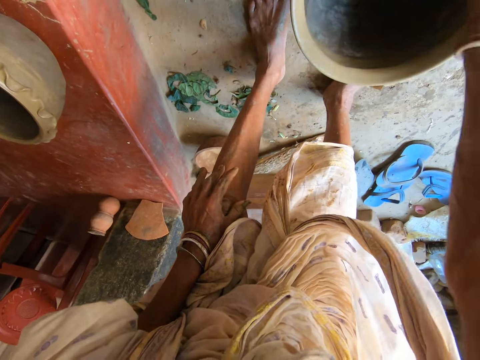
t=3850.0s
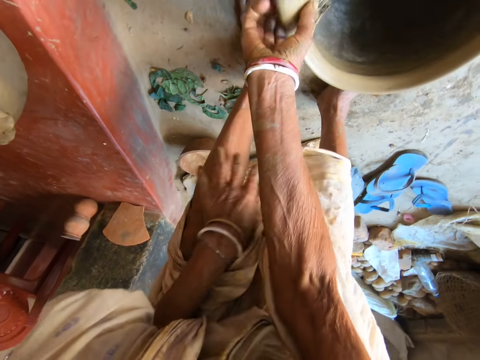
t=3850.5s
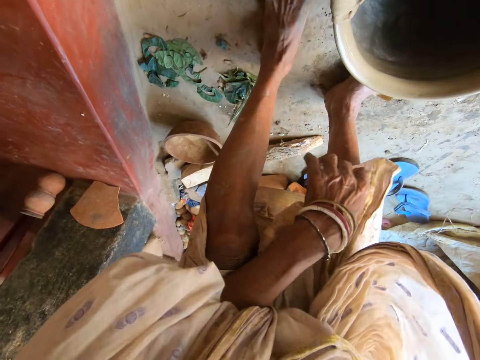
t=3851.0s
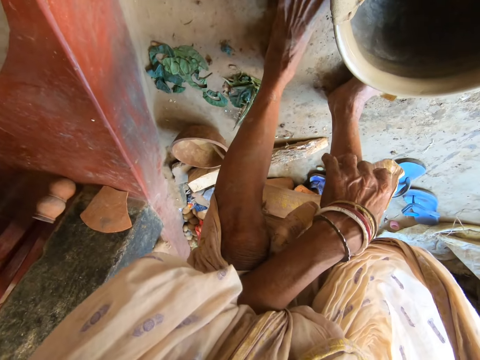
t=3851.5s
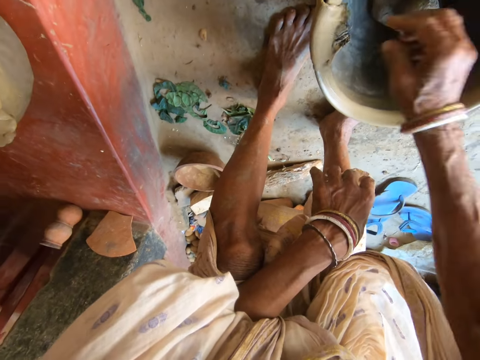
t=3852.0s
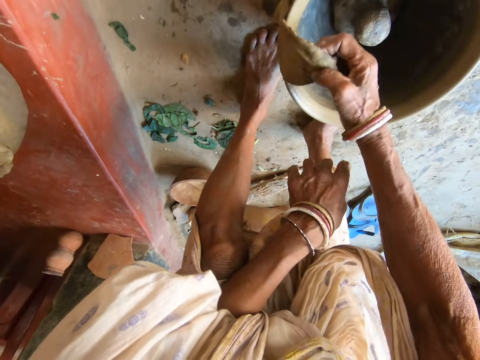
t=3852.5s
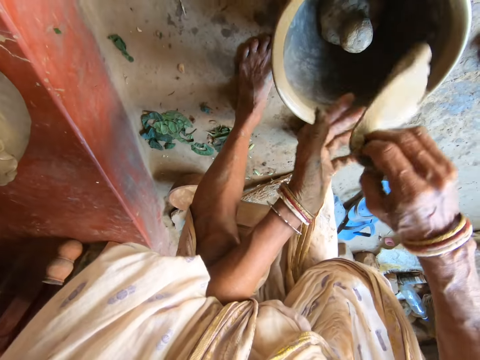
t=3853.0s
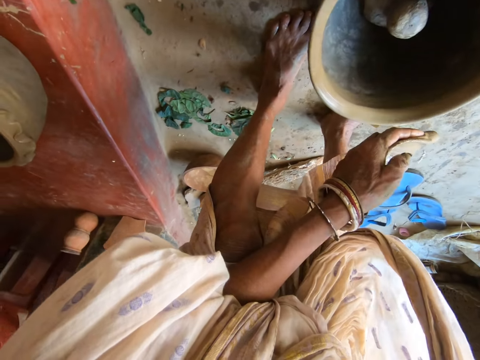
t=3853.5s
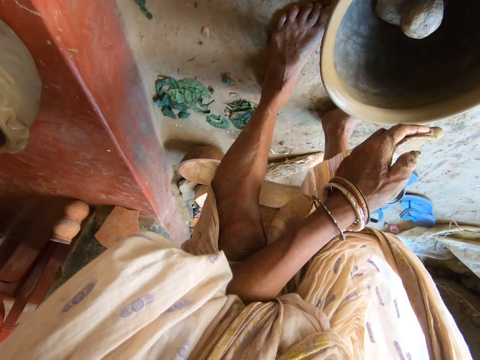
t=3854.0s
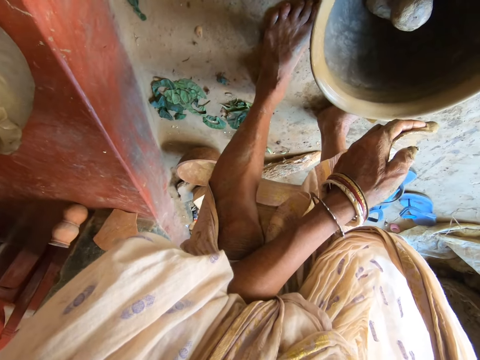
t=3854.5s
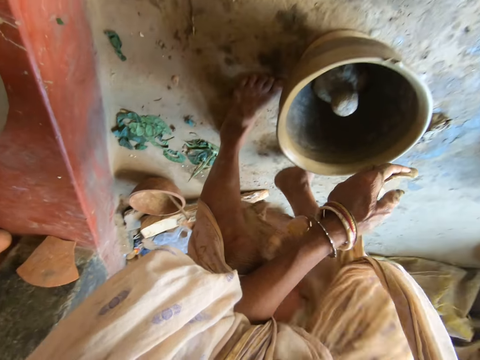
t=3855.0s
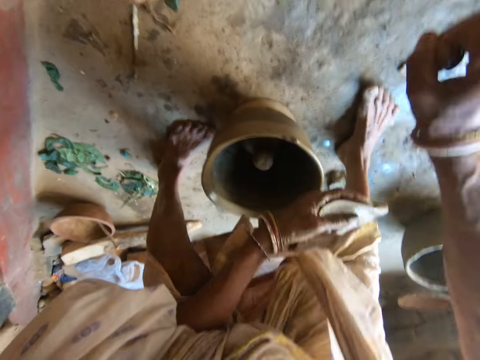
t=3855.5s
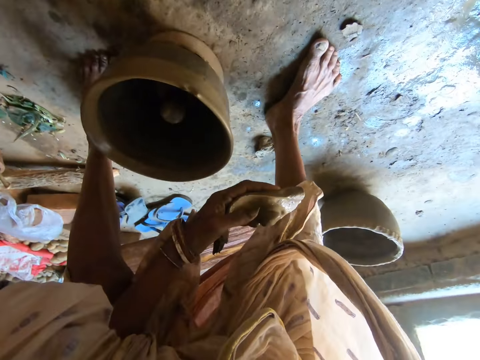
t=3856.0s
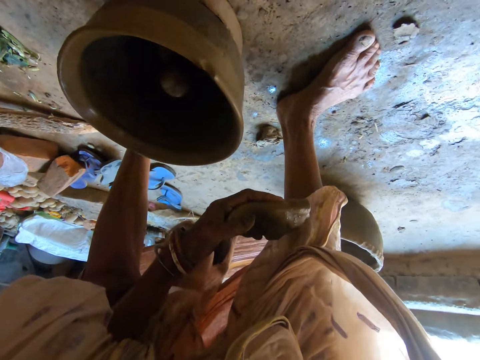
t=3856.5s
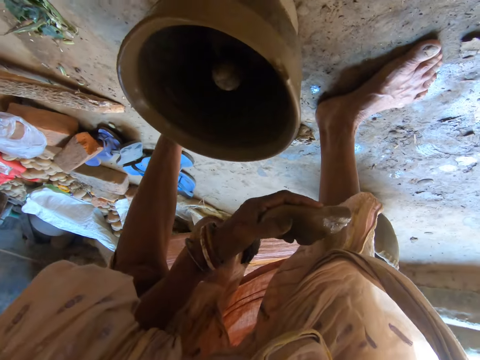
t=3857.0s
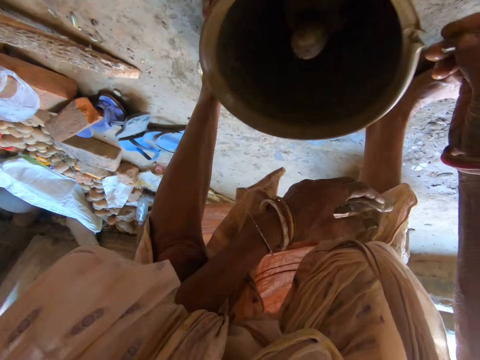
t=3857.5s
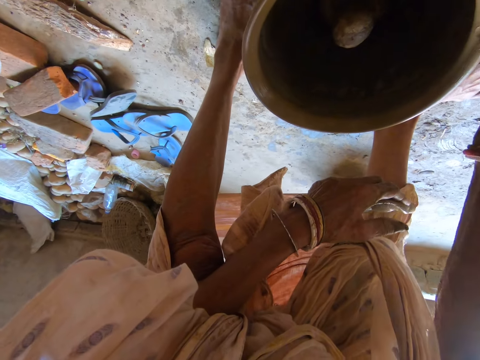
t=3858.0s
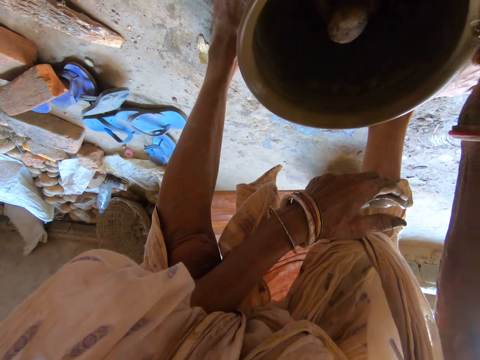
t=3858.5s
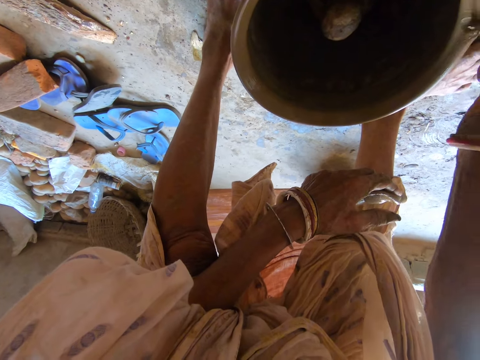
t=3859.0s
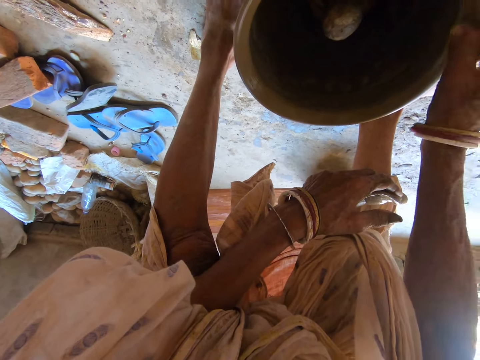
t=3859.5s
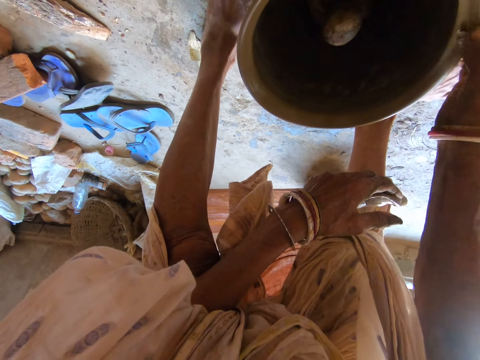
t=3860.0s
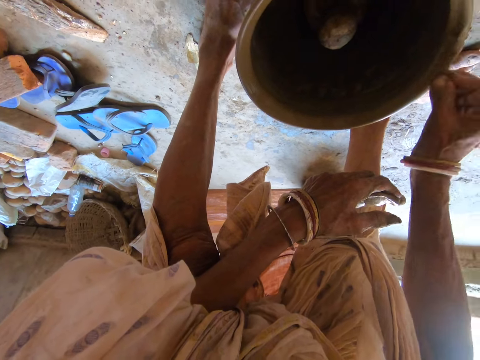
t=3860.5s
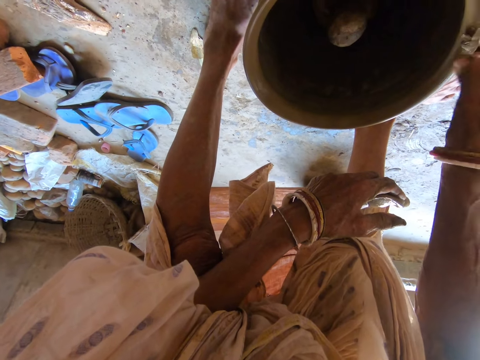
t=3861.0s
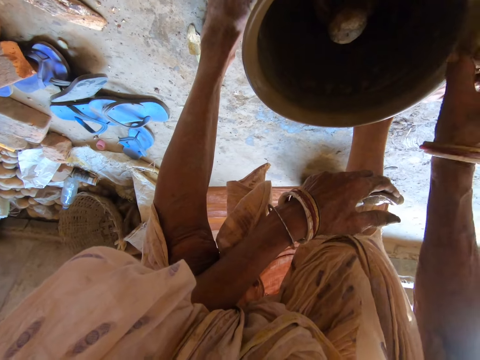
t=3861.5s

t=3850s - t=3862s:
The camera wearer stretches the right hand. She picks up the piece of cloth from the clay pot with her right hand. She passes the piece of cloth to her left hand with her right hand. She aligns the pot. She drops a piece of plastic on the floor with her right hand. She picks mud on the ground. She molds the clay pot with clay with her right hand. She aligns the pot with clay.

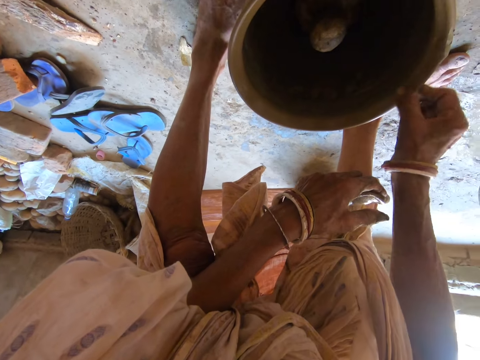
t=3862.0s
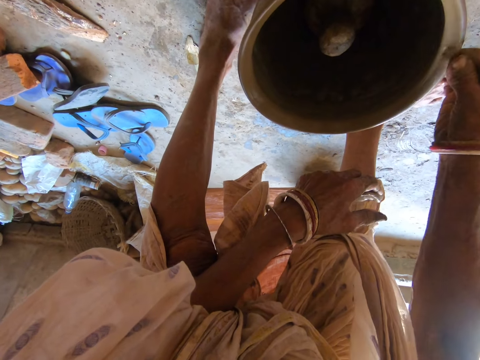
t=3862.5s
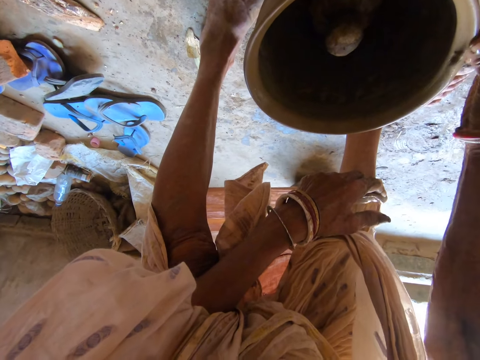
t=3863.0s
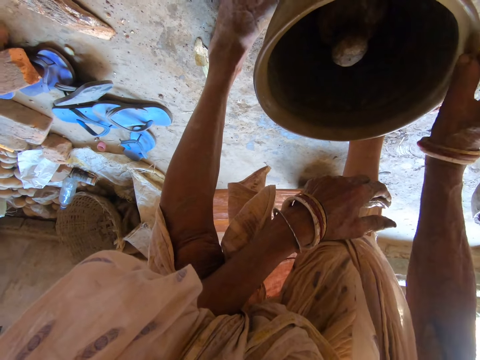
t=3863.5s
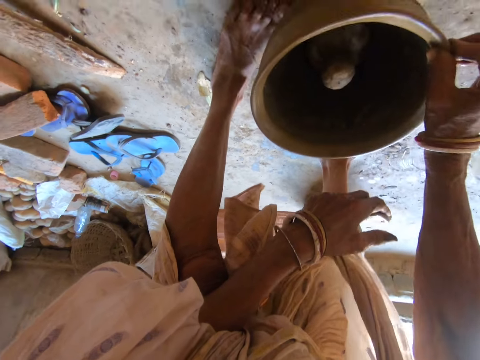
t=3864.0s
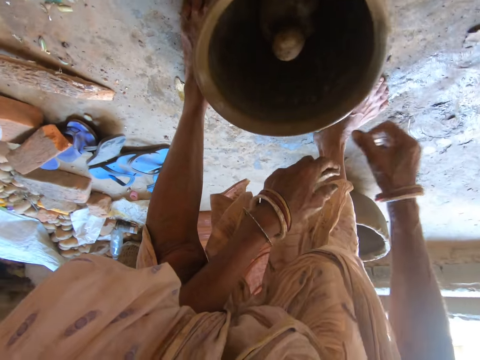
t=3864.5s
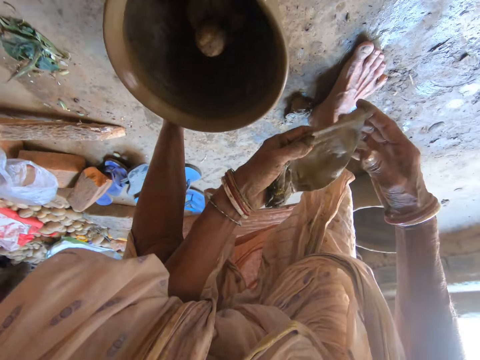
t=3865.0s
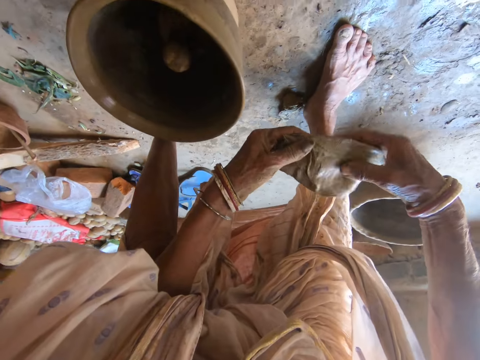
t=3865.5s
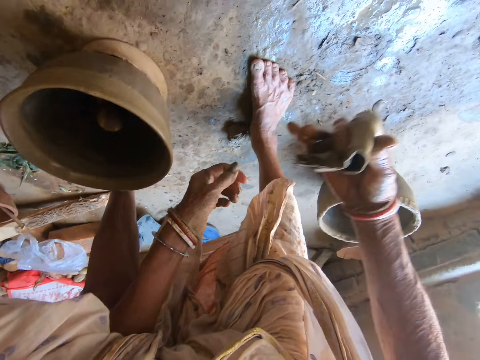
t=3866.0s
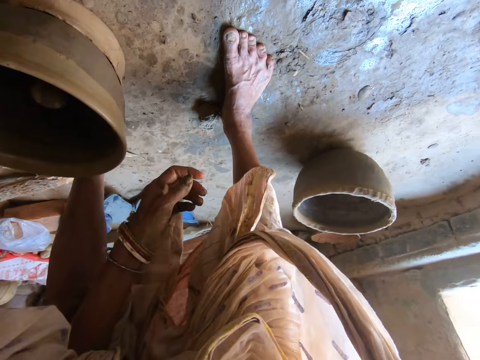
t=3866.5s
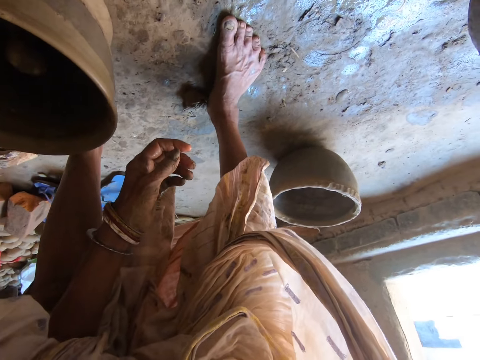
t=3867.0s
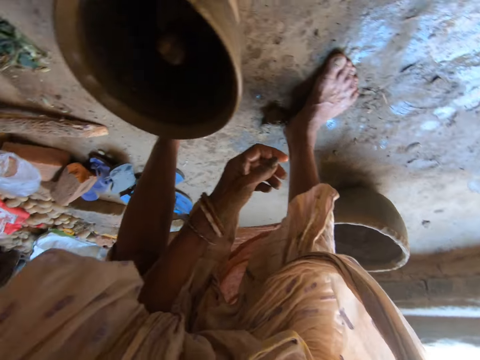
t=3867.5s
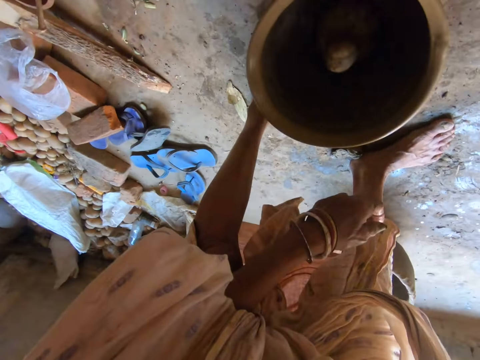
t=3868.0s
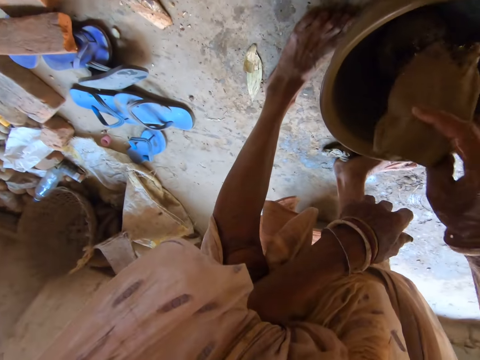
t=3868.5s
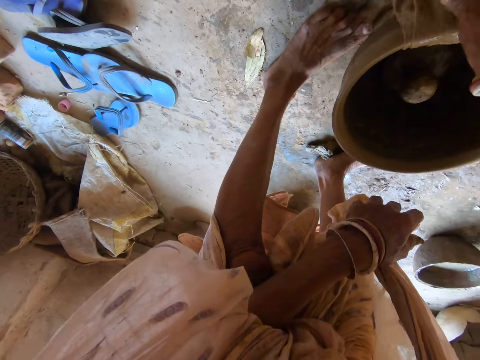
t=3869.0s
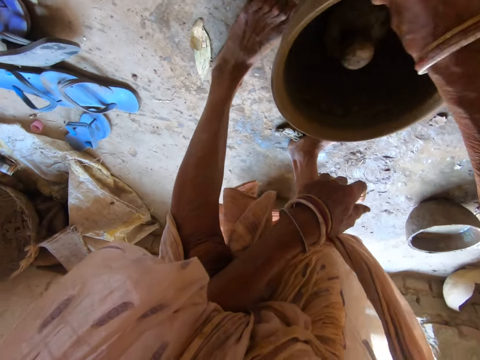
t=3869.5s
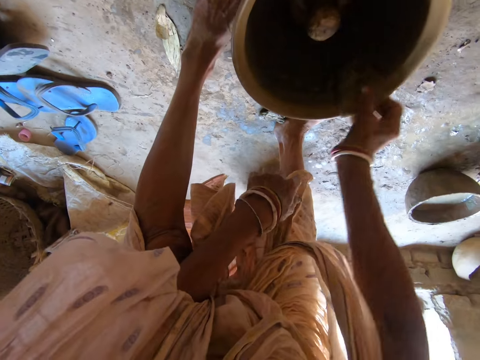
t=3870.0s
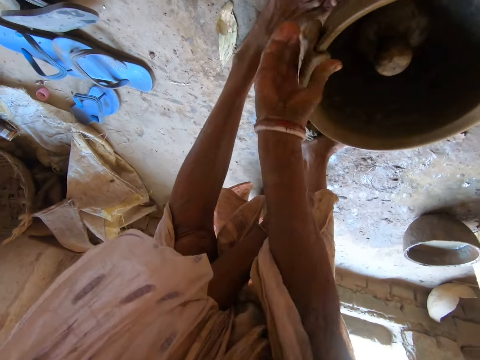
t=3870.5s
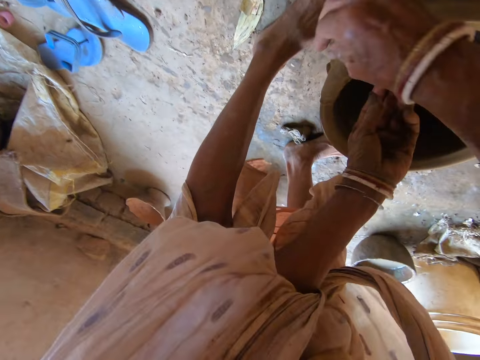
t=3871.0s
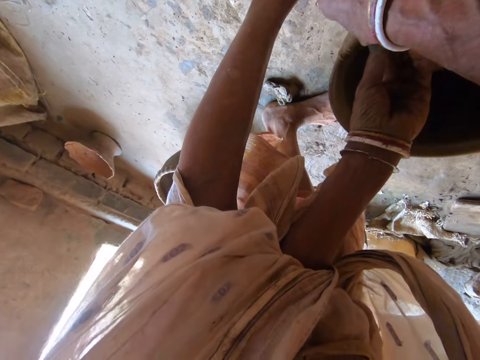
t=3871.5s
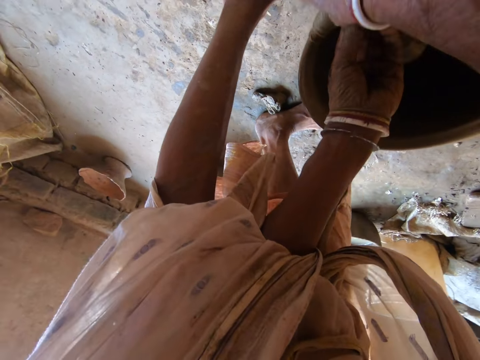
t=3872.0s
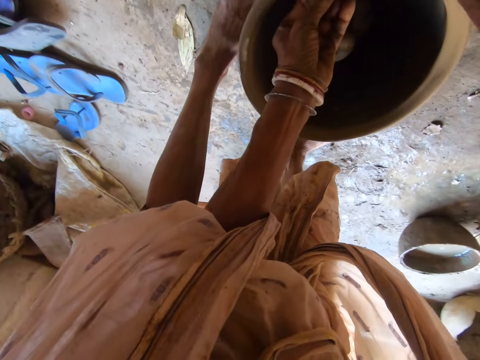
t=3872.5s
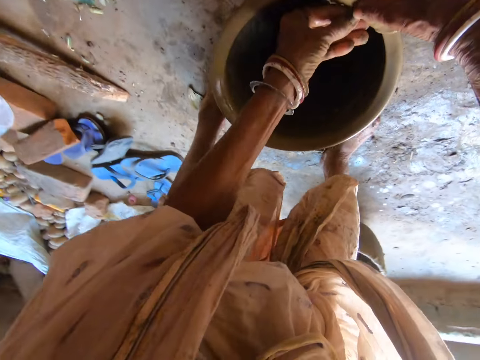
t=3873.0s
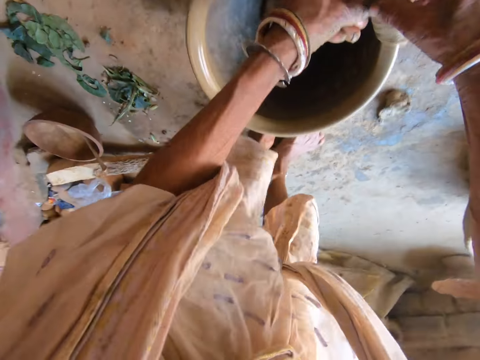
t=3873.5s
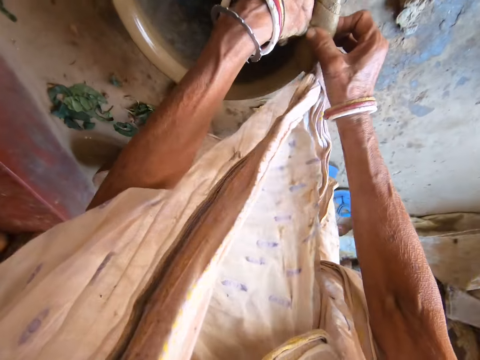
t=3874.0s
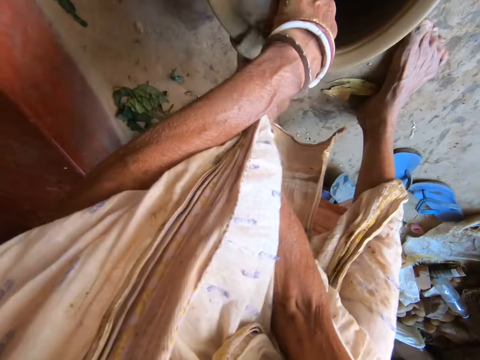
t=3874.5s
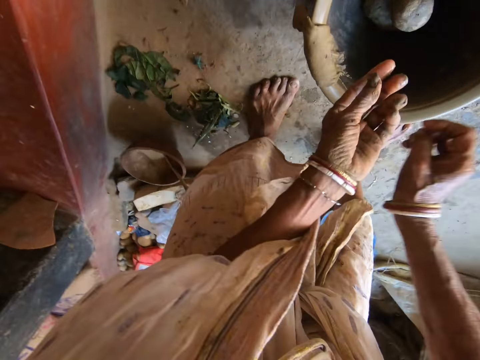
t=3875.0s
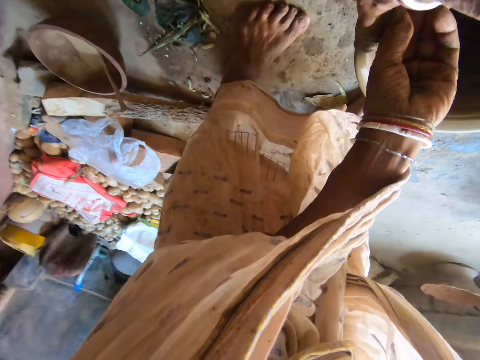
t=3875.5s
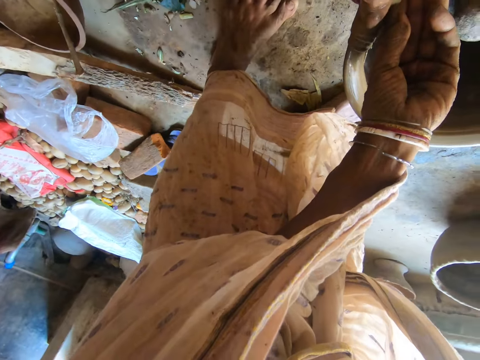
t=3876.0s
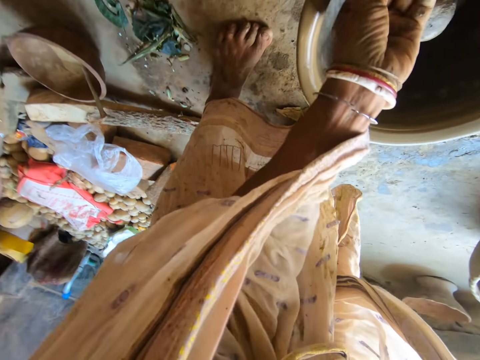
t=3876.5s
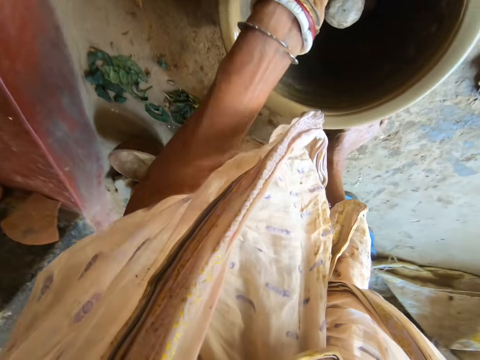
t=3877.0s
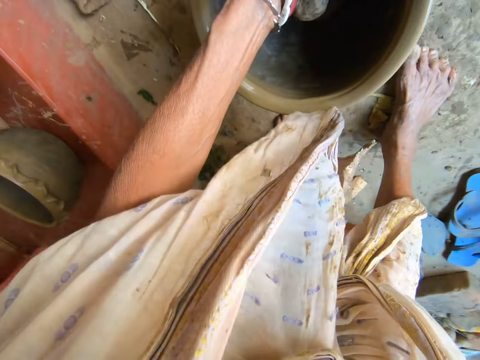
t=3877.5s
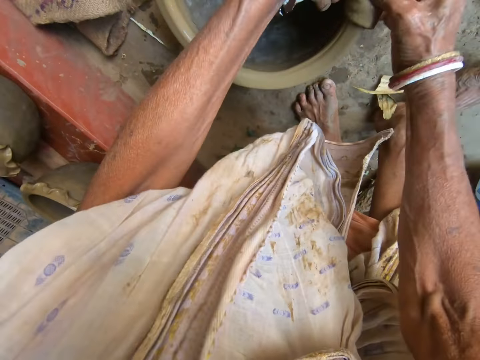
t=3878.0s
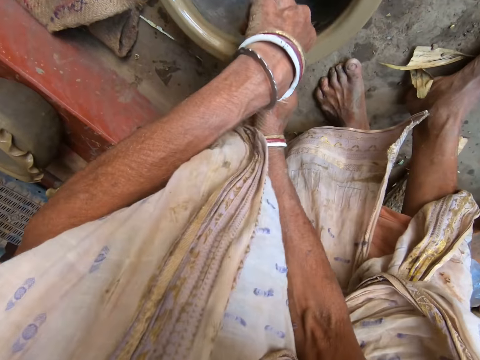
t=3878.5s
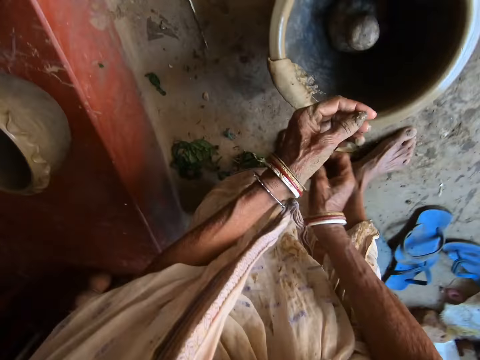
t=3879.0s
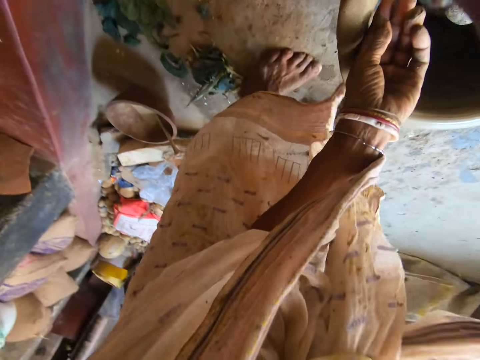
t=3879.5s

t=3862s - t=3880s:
The camera wearer converses with a person. She throws clay on the floor with her right hand. She holds a piece of cloth or sponge with both hands and straightens the sponge. She converses with the person. She squeezes water from the piece of cloth into a bucket of water on the floor with her right hand. She dips the sponge in water. She places the piece of cloth on a clay pot with her right hand. She cleans the clay pot with the piece of cloth with her right hand. She converses with the person. She cleans the clay pot with the piece of cloth with both hands. She wipes the pot with the sponge.
